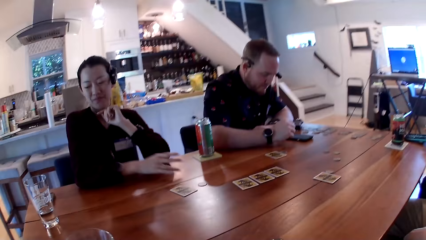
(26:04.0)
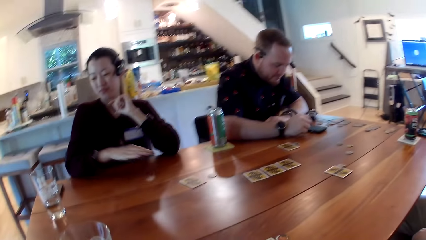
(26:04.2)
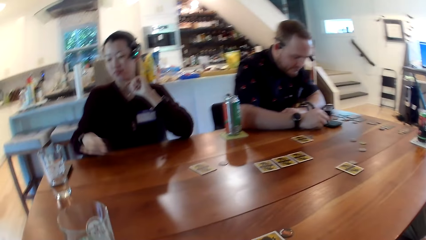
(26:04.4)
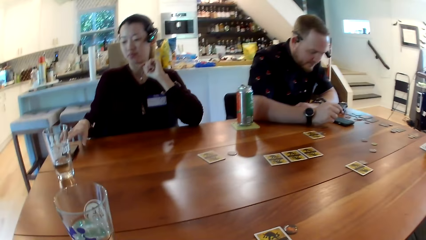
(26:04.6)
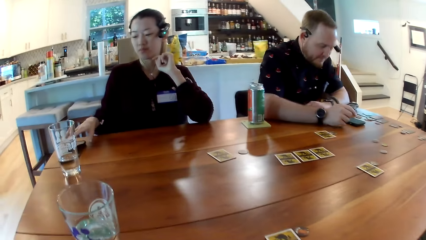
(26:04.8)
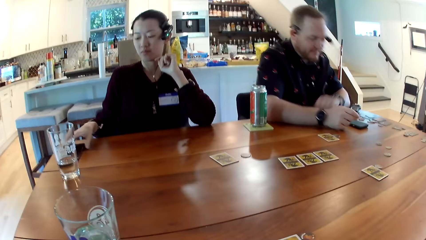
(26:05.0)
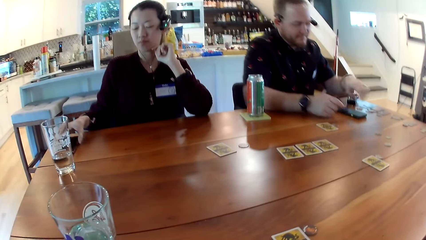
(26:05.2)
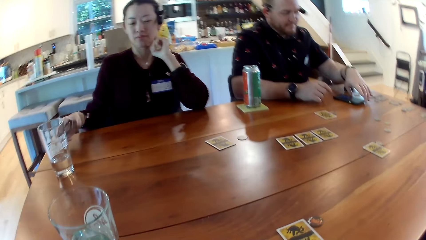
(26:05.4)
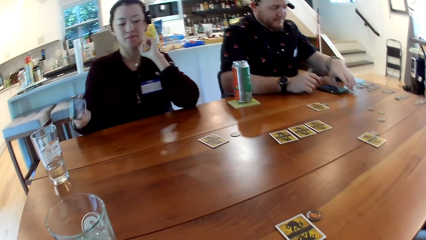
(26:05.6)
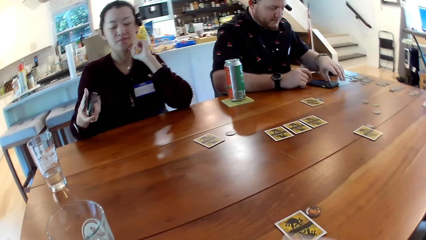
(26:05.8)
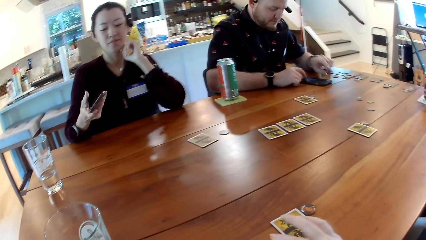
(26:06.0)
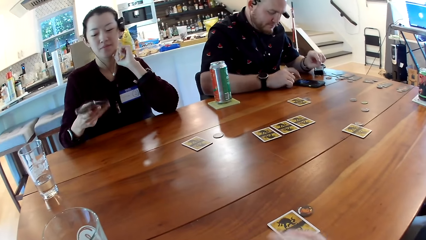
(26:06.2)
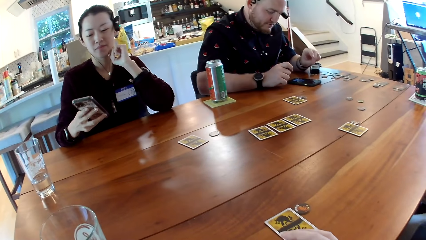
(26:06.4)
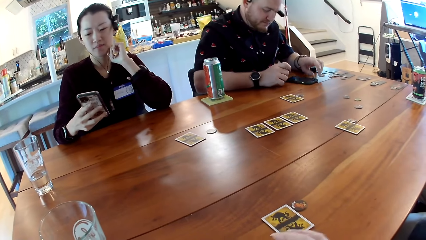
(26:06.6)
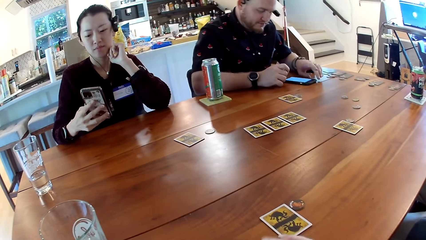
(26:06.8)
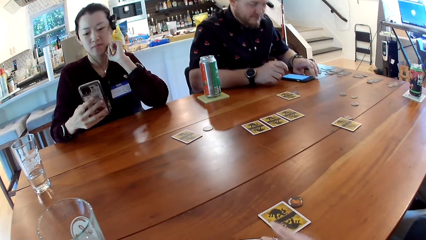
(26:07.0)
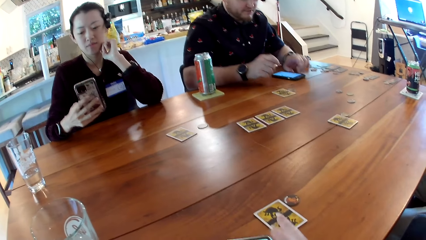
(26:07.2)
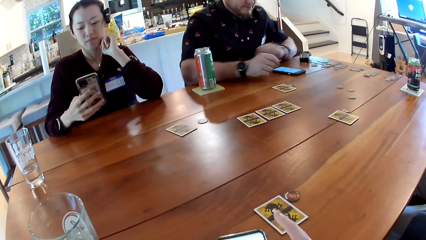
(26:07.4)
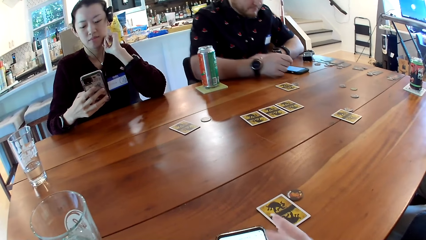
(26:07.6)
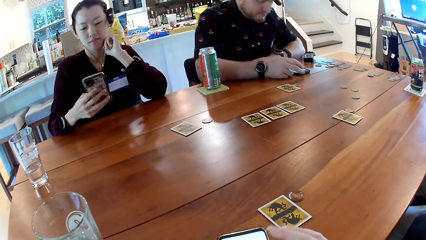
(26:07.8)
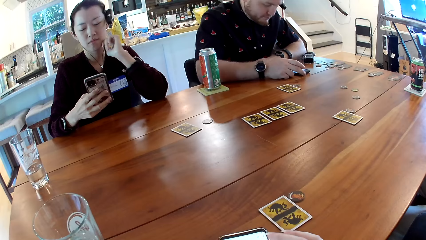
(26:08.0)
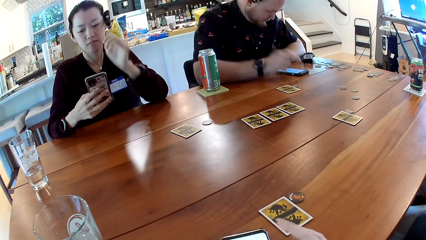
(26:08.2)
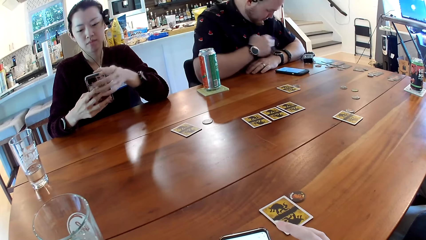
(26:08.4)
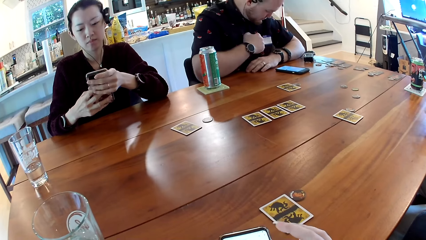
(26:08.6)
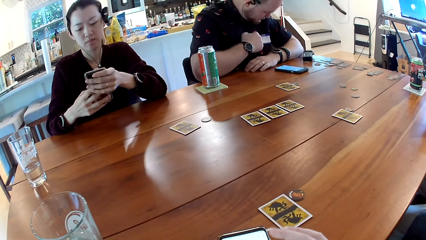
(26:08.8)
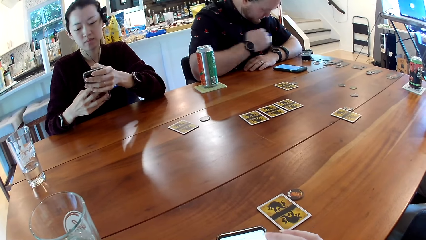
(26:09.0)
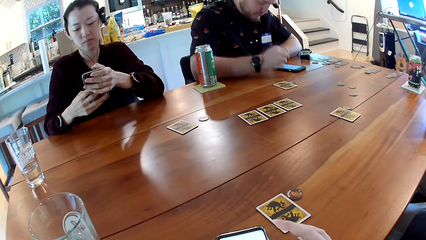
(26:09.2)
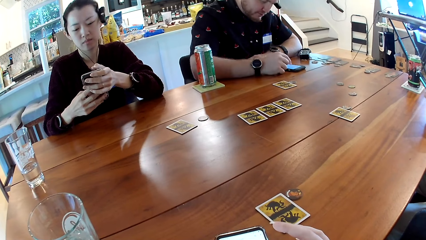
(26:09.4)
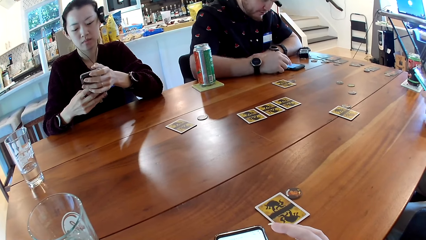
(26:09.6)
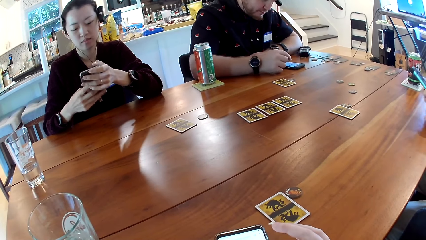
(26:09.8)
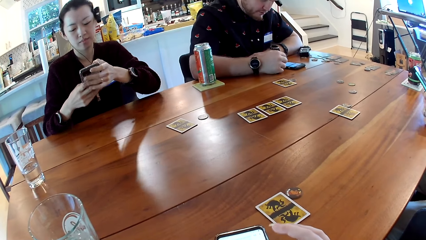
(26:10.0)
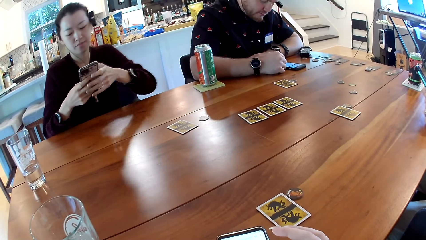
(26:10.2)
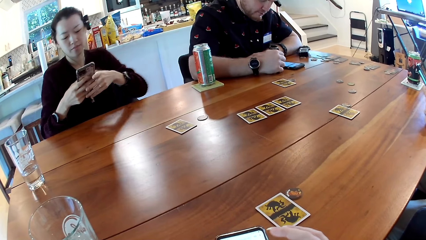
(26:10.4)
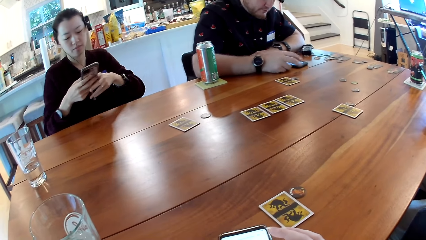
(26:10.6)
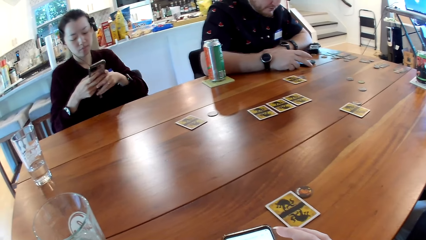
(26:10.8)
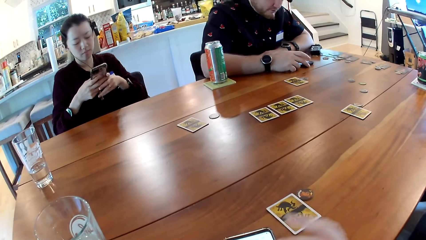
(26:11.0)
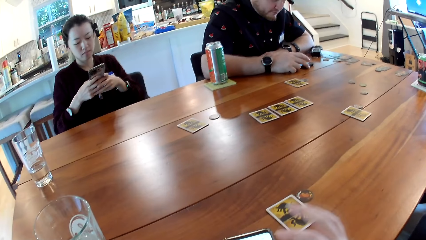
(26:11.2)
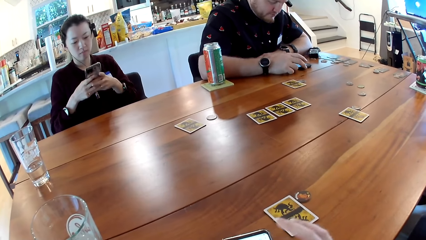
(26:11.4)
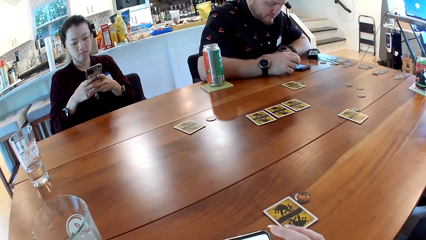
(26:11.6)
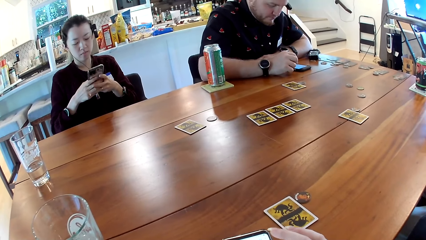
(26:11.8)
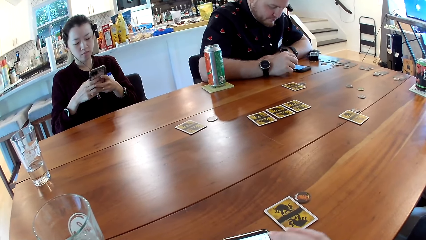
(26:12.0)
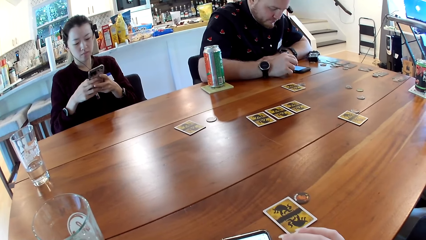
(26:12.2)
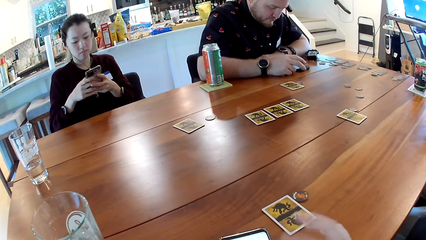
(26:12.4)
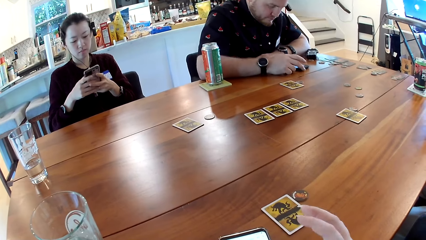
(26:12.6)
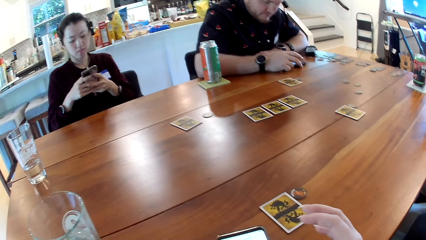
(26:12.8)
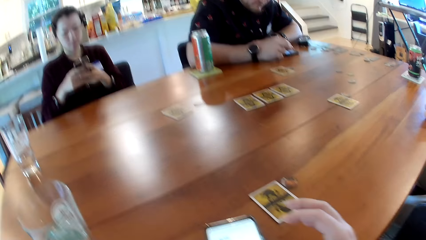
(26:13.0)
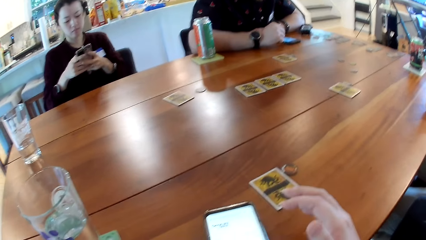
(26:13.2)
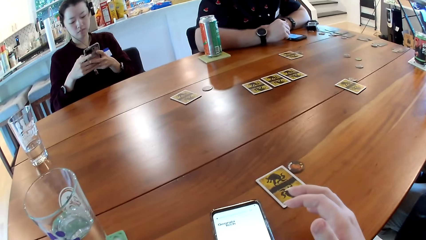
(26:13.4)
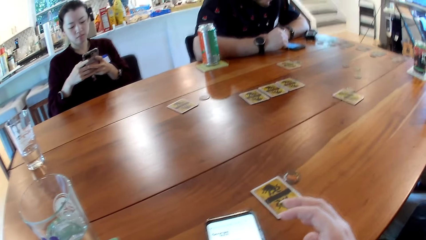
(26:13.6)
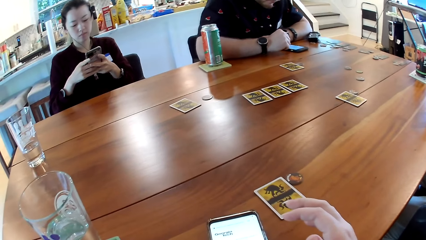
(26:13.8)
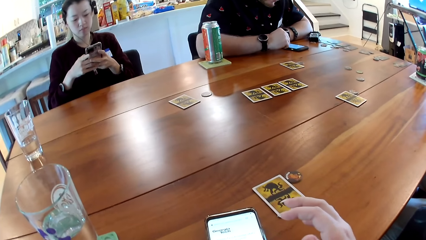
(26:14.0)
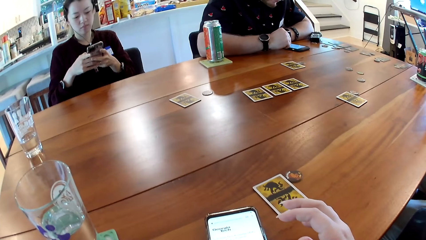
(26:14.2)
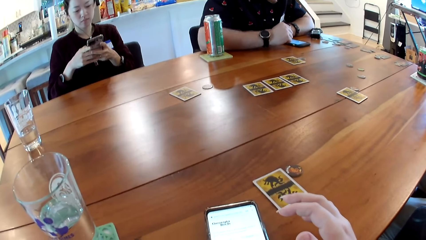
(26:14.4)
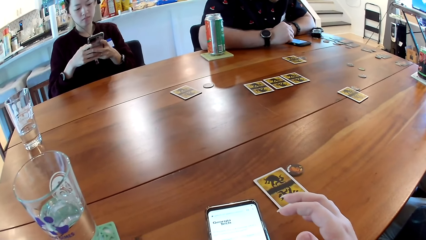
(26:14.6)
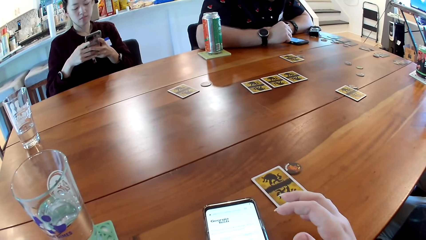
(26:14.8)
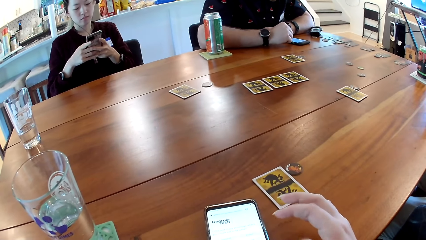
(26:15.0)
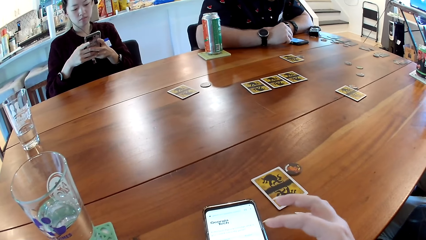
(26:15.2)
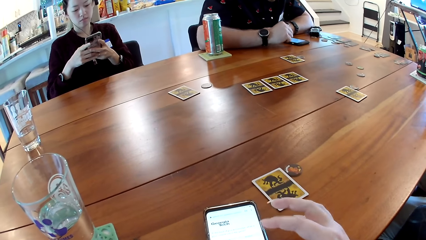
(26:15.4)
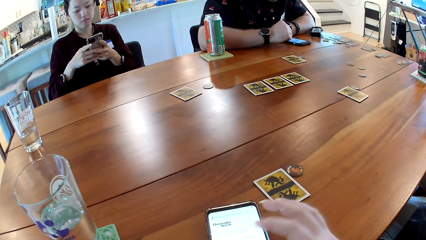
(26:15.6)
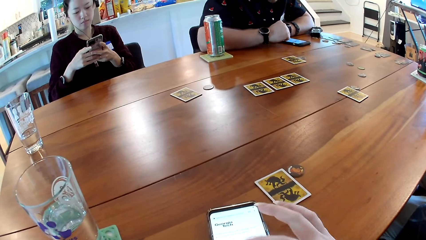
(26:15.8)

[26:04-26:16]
The camera wearer drops a phone in her right hand on the table. A woman picks up a phone on the table with her right hand. A man moves the phone on the table with his right hand. The man operates the phone on the table with his left hand. The camera wearer operates the phone on the table with her right hand. The woman operates the phone with both her hands. The man operates the phone on the table with his right hand. Another man operates the phone with both hands.

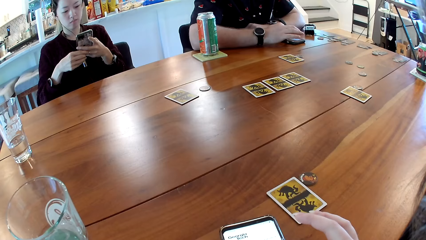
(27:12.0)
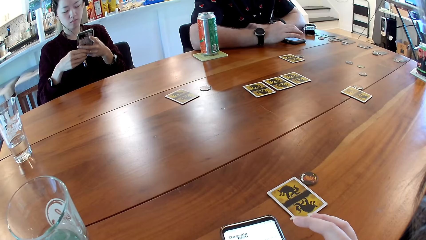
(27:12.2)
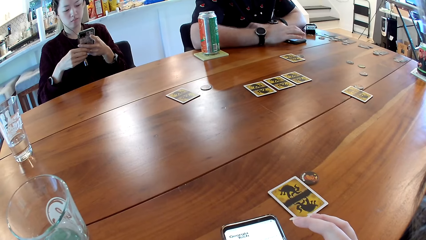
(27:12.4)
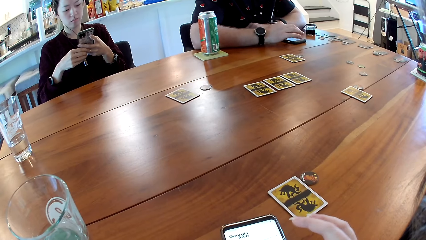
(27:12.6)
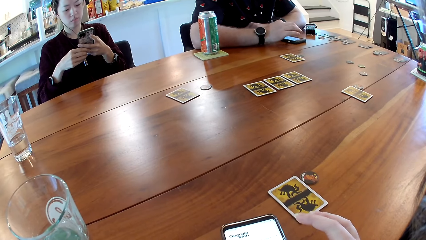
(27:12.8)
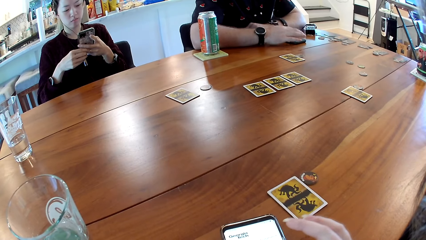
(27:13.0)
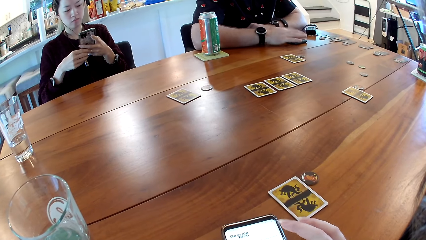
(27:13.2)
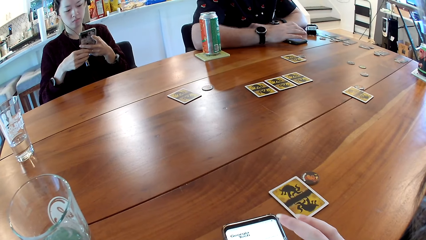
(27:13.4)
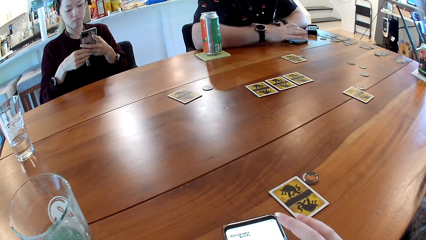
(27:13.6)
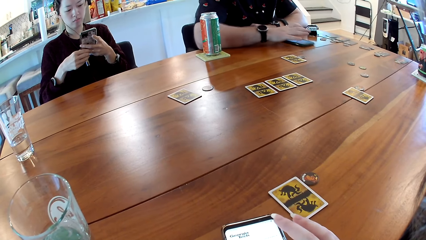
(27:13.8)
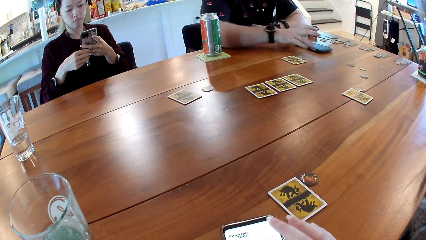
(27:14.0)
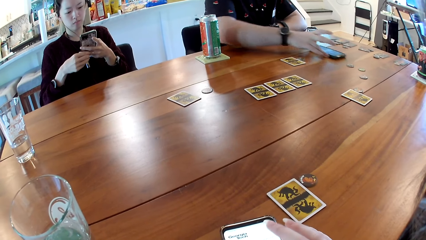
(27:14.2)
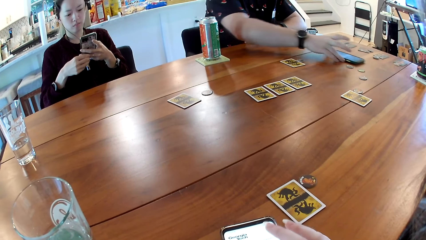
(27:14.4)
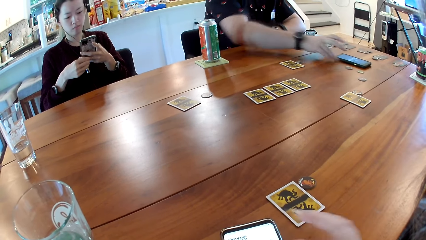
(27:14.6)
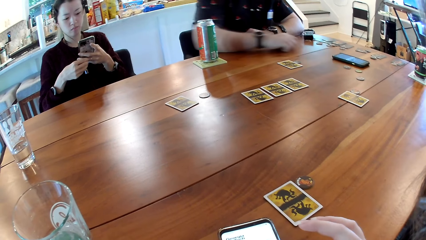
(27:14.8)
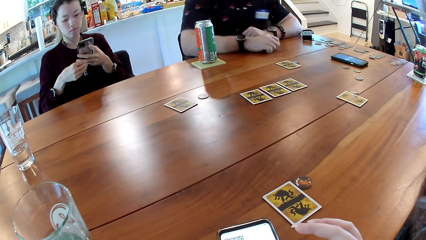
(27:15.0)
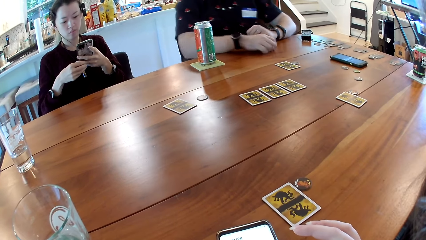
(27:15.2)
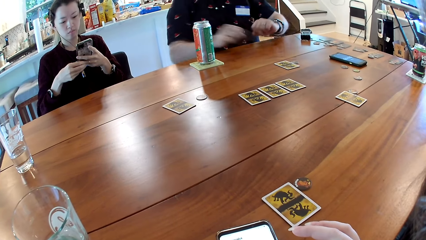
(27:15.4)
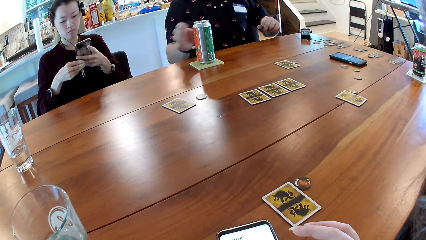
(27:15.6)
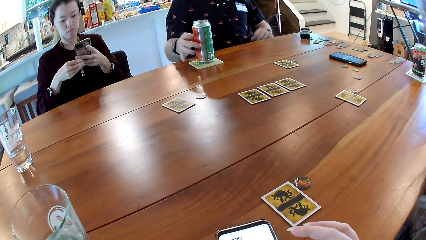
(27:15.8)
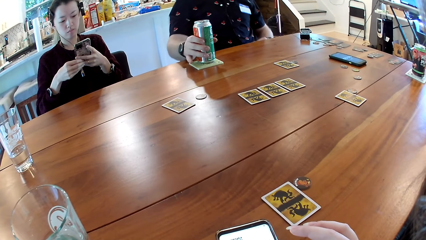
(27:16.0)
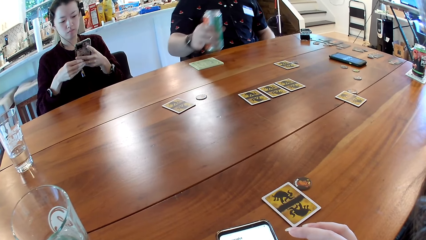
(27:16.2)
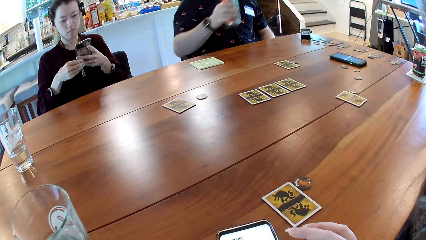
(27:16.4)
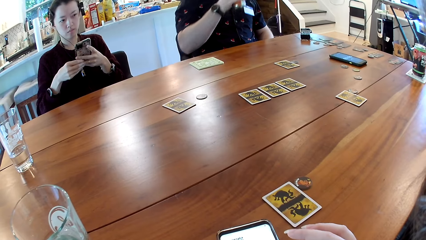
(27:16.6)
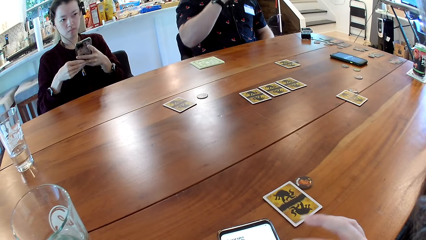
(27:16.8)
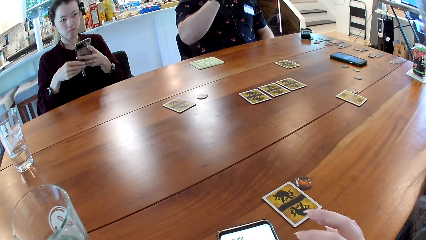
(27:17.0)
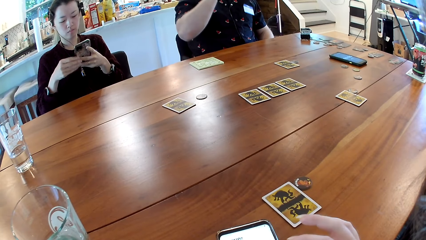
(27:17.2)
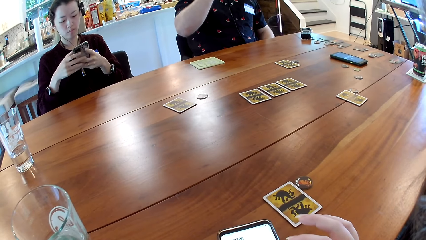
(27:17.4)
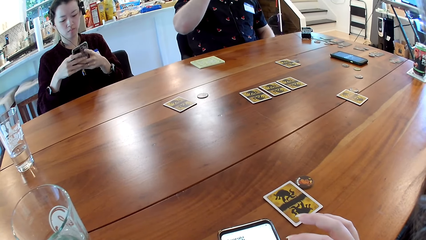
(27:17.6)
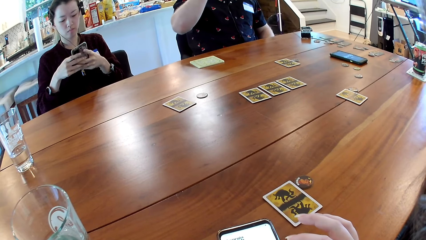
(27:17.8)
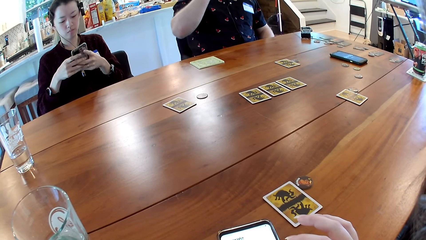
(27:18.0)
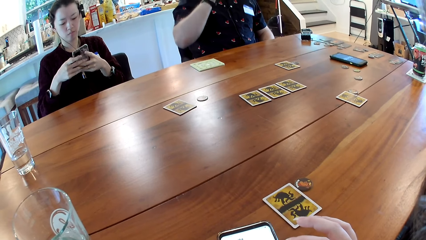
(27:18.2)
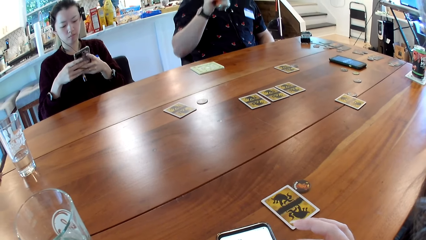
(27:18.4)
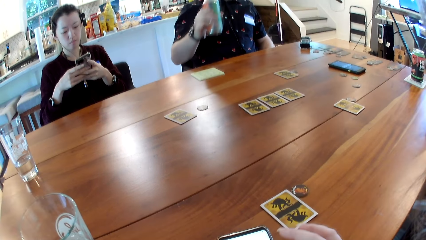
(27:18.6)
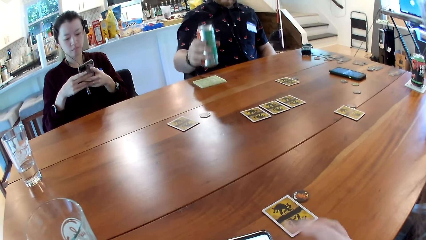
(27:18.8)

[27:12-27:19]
A man moves the phone on the table with his right hand. Another man carries a soda with his right hand from a coaster on the table and drinks from the soda.
